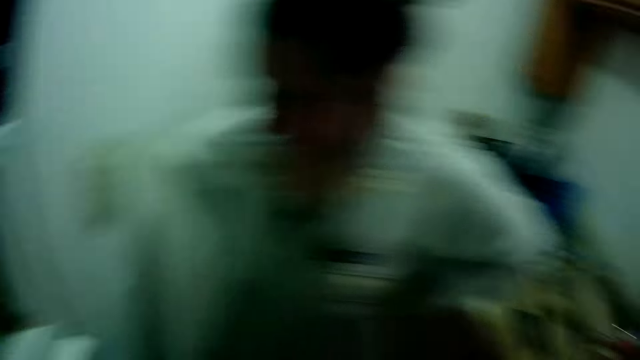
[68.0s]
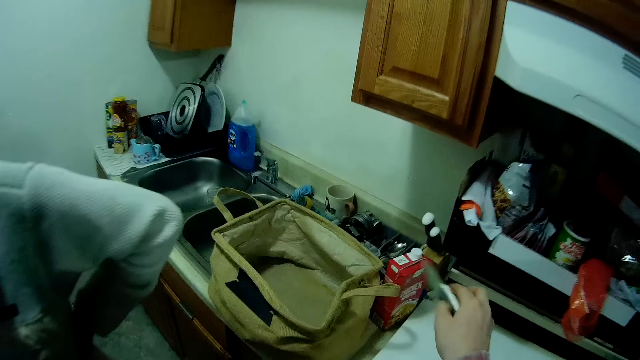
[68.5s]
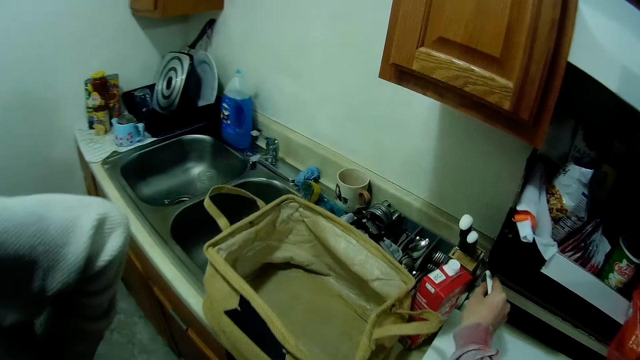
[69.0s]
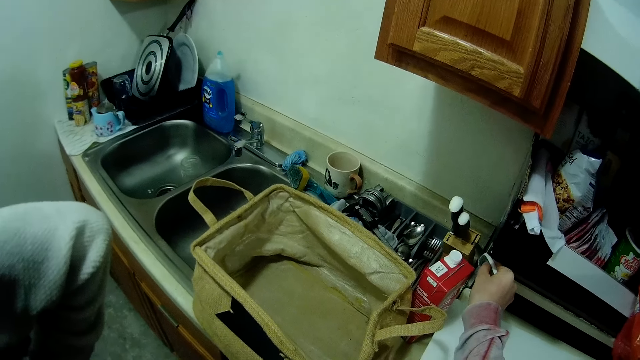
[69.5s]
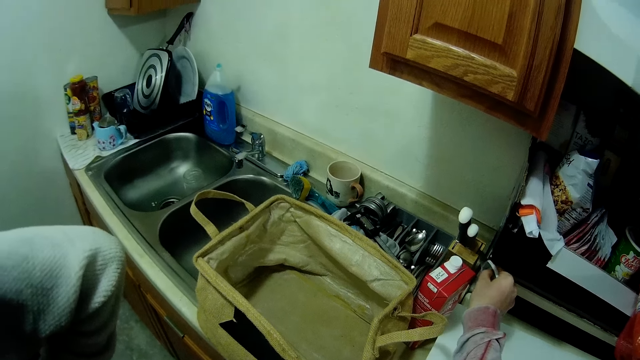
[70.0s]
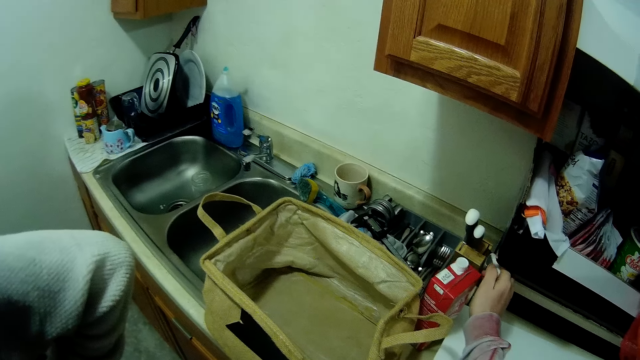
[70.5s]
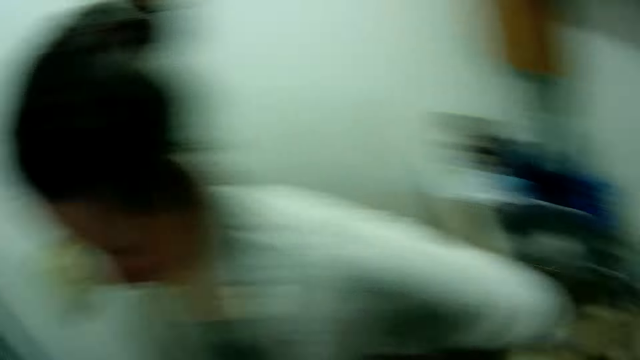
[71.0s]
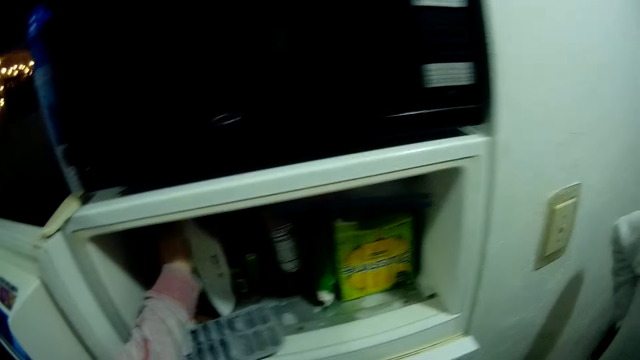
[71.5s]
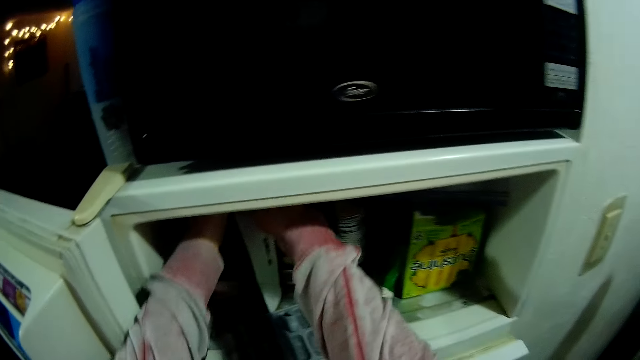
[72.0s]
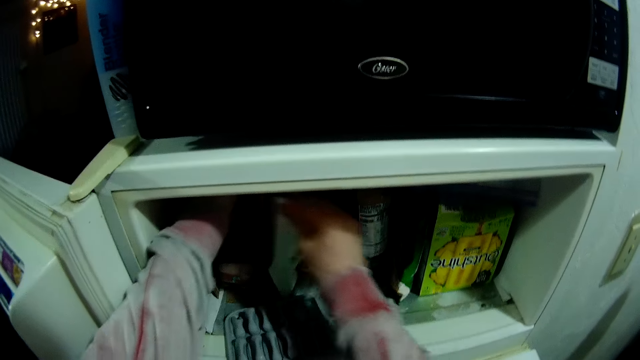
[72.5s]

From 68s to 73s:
The camera wearer keeps the knife into the rack with her right hand. She tears out the cut piece of the carton with her right hand.

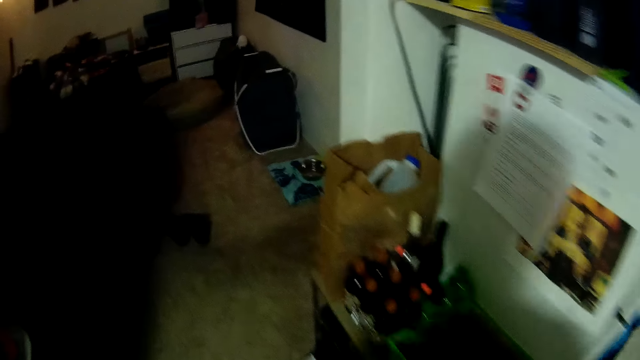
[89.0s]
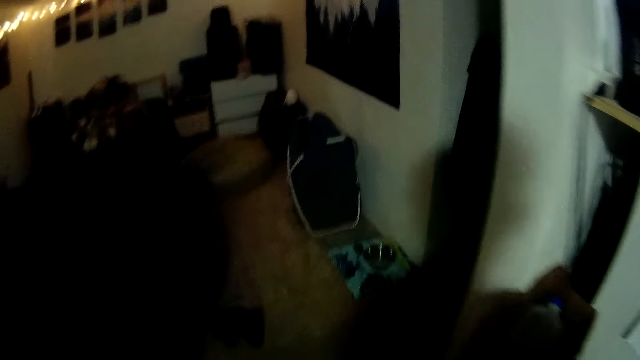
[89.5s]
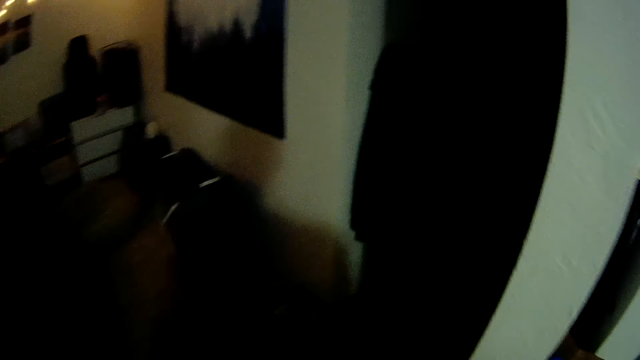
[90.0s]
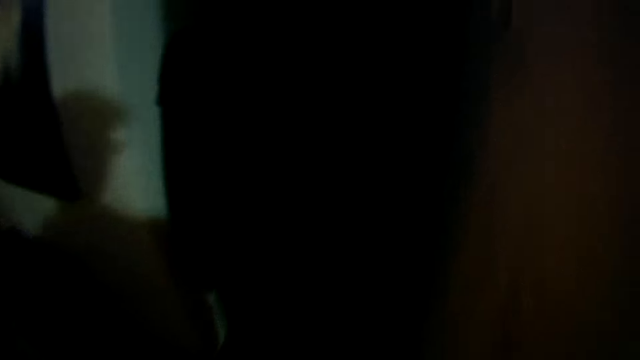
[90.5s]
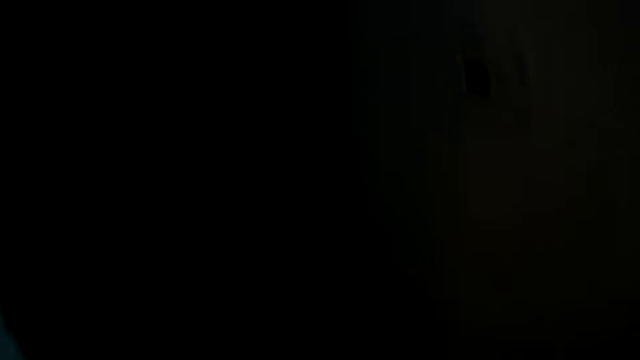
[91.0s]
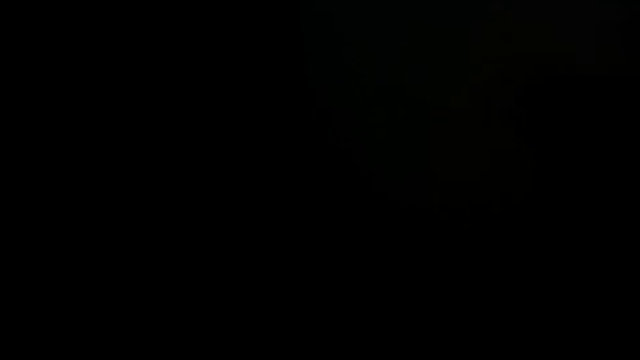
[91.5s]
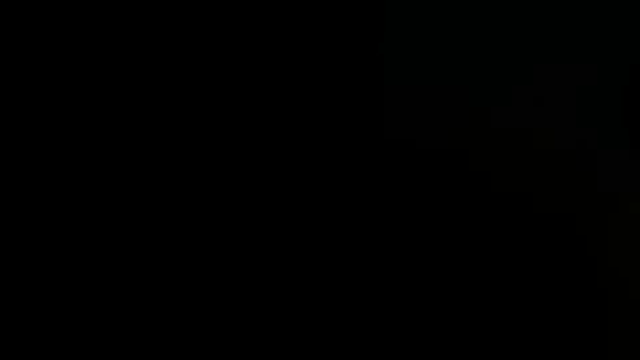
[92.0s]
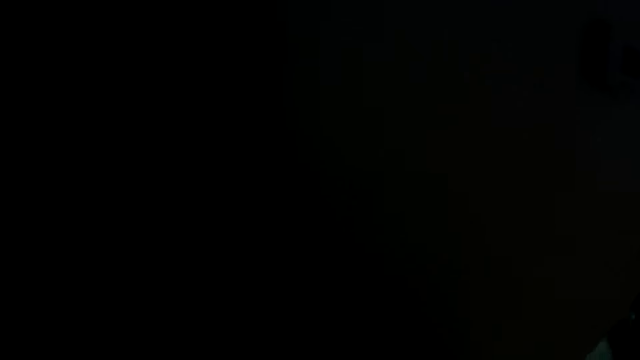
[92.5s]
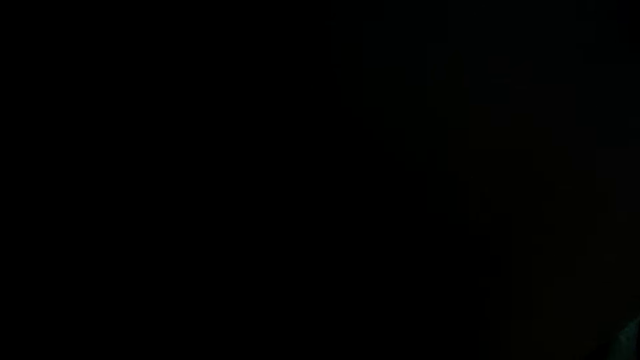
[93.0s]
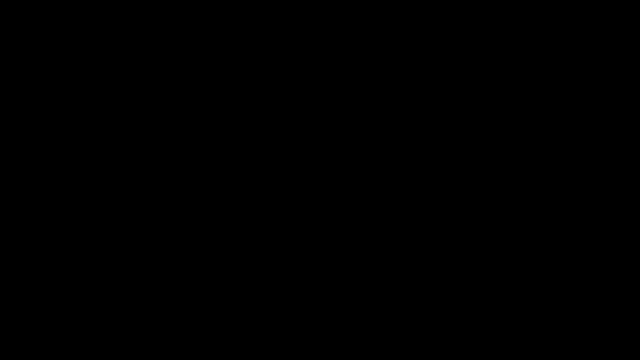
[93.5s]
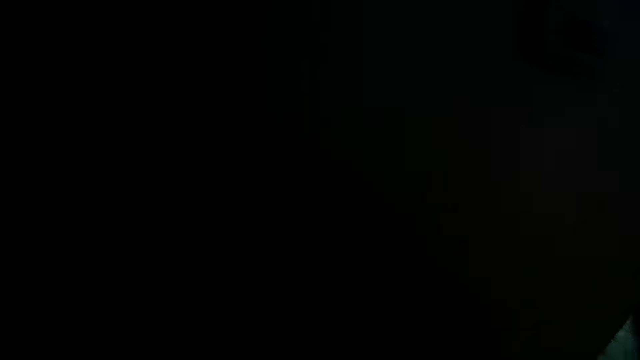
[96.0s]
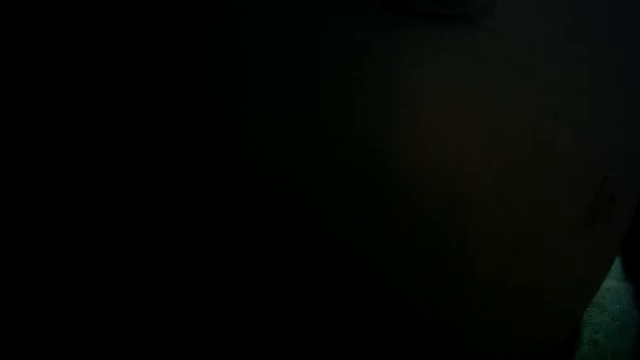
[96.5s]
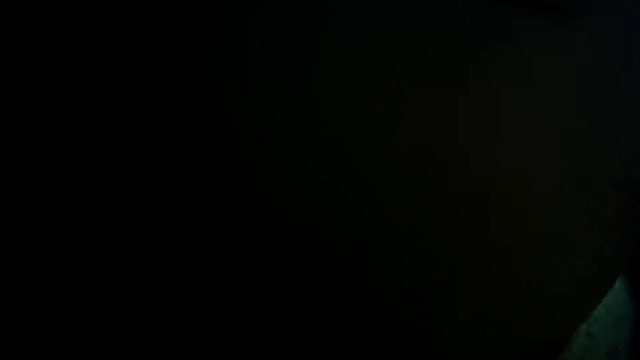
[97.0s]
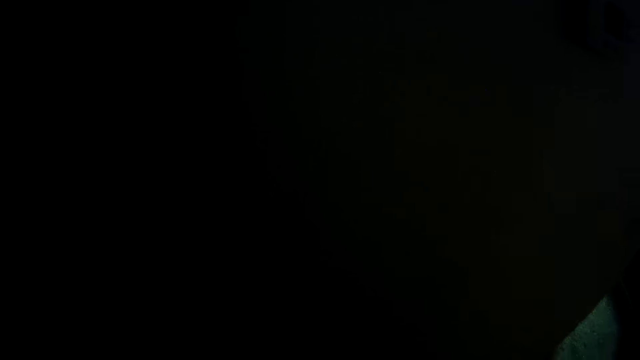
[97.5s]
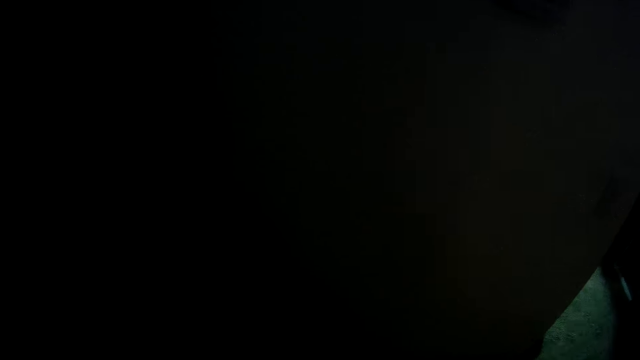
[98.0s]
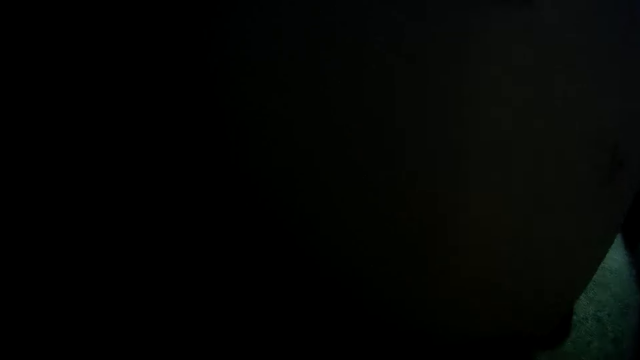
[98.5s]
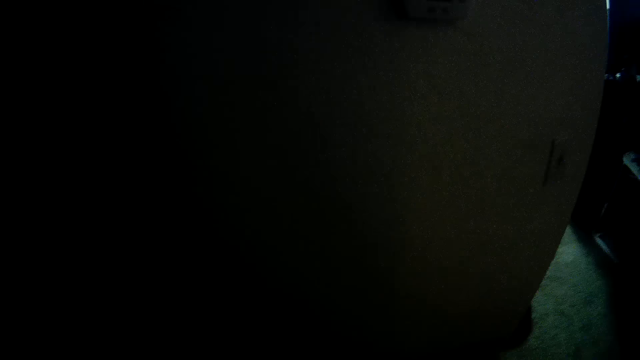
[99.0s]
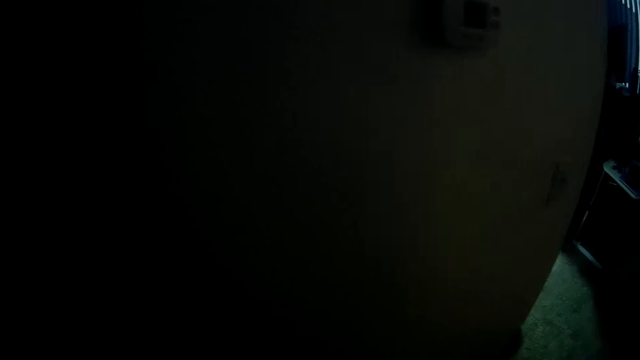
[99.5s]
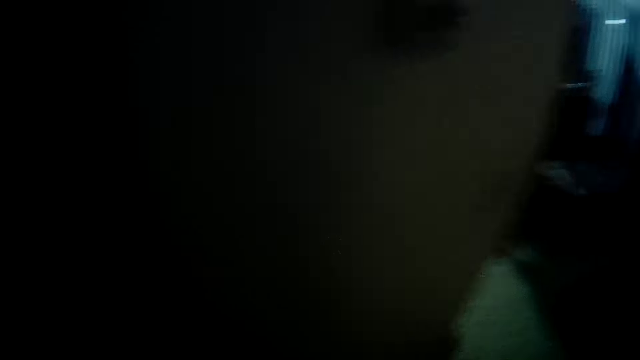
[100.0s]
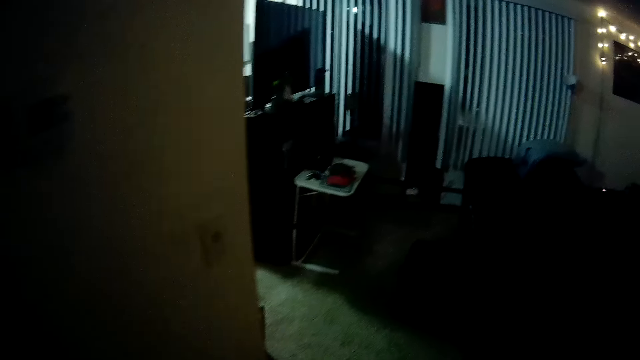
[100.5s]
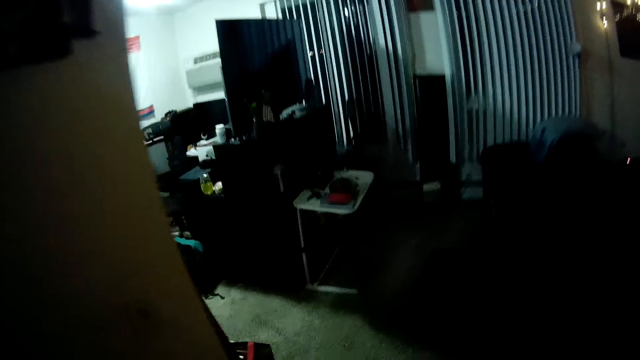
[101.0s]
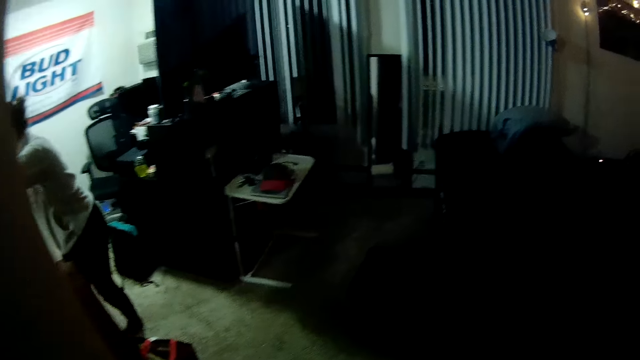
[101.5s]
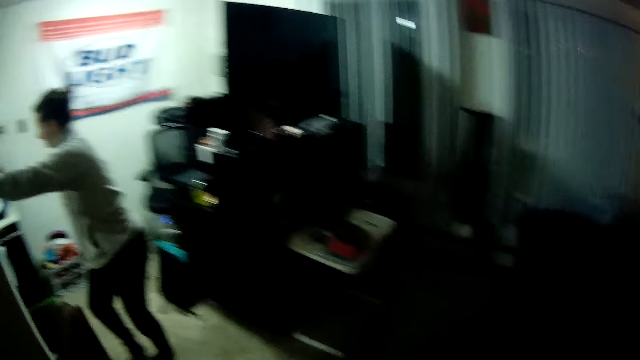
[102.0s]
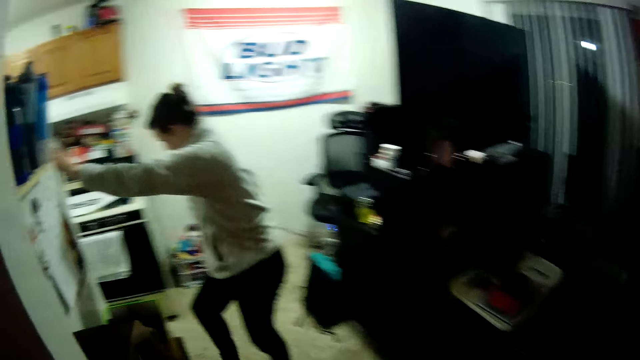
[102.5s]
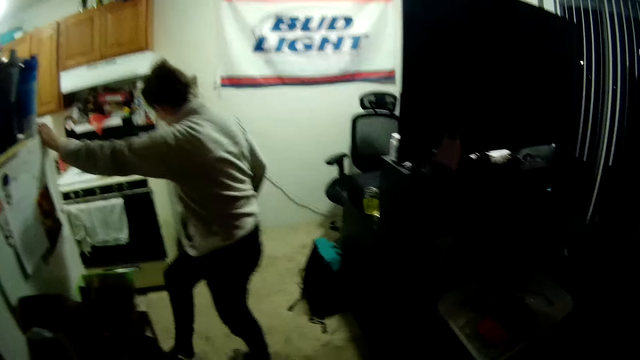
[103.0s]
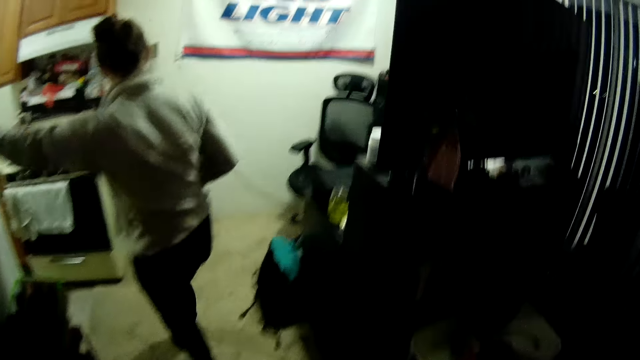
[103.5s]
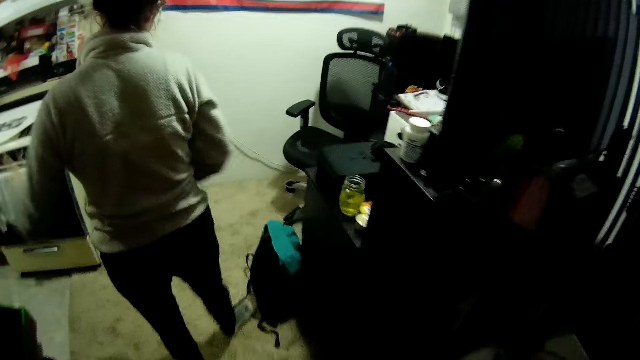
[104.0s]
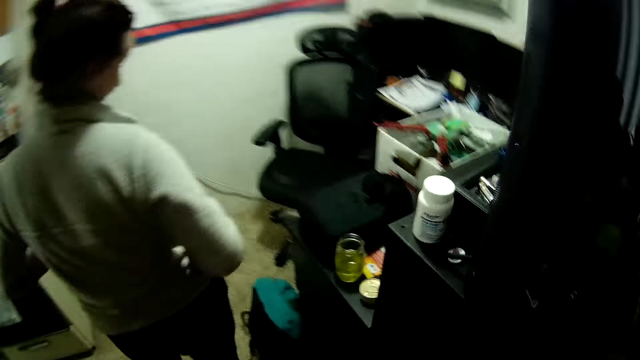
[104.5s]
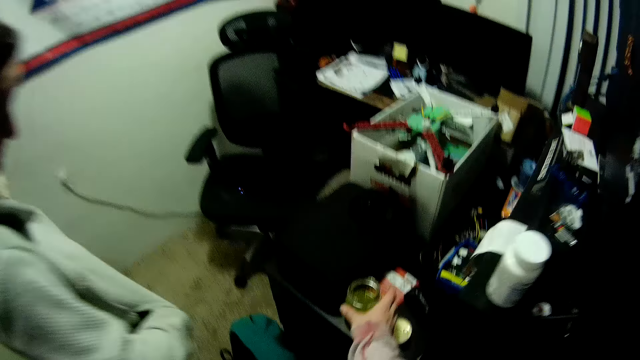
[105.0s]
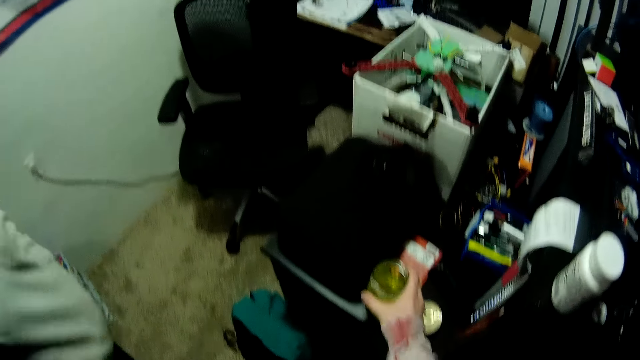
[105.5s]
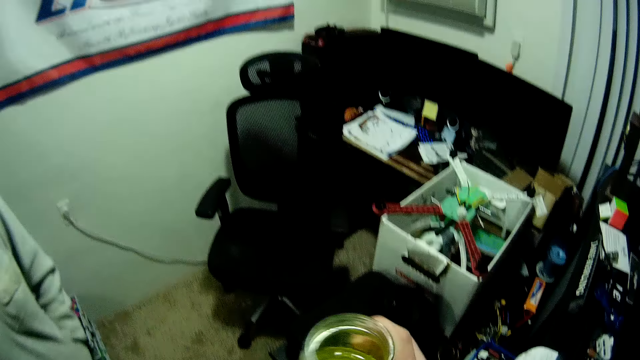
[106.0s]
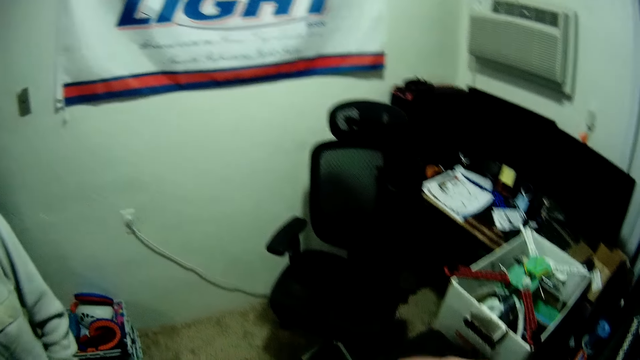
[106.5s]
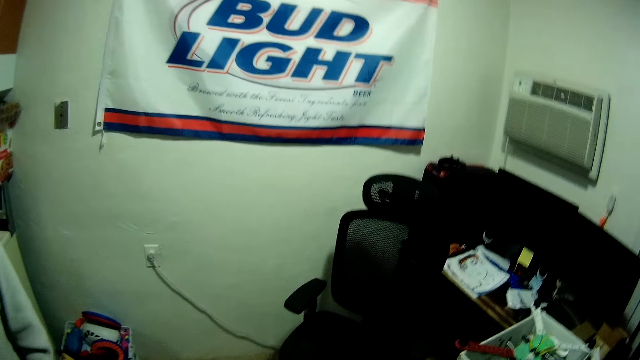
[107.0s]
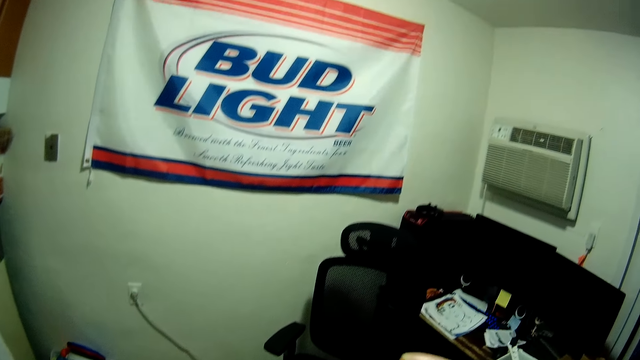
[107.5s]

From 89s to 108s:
The camera wearer walks around the room. She picks up a glass of drink from a table with her right hand. She sips something from the glass.
